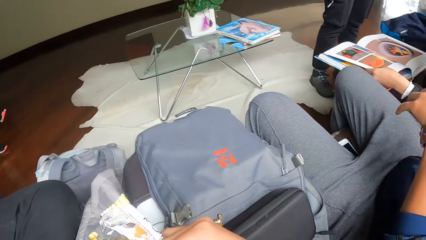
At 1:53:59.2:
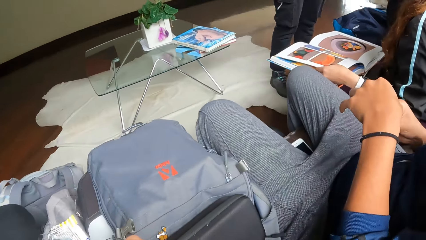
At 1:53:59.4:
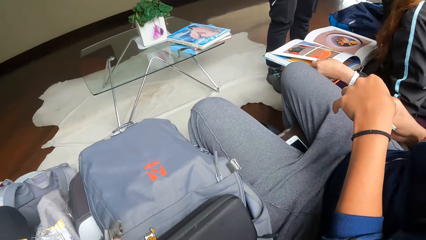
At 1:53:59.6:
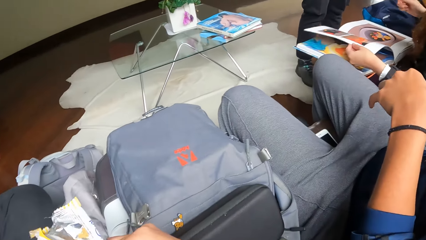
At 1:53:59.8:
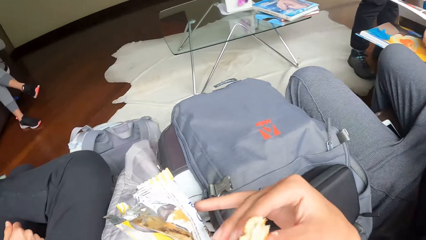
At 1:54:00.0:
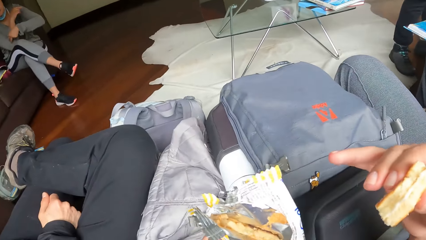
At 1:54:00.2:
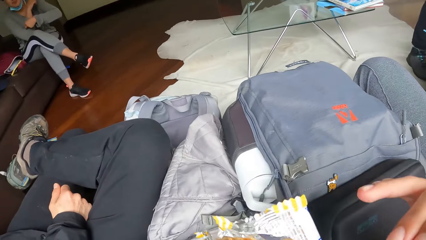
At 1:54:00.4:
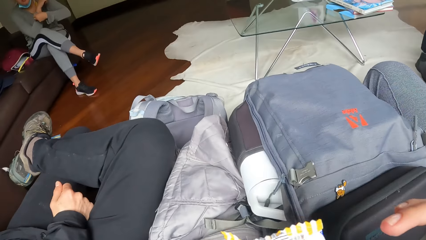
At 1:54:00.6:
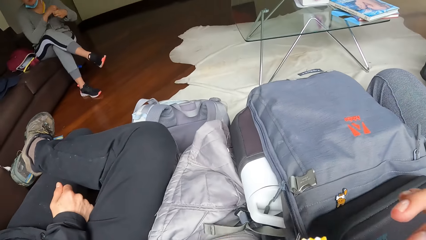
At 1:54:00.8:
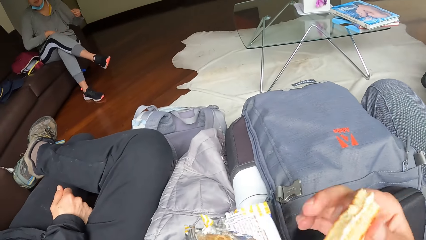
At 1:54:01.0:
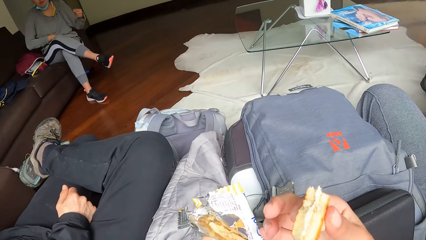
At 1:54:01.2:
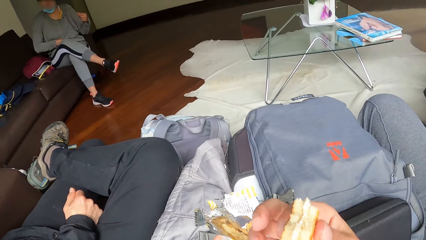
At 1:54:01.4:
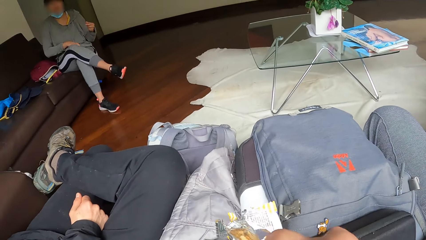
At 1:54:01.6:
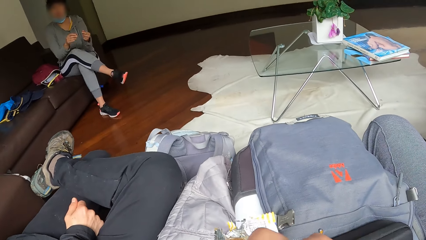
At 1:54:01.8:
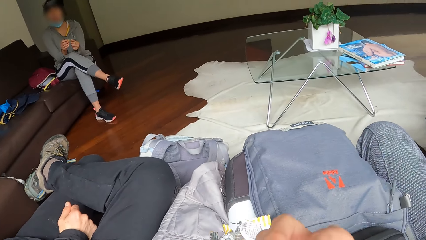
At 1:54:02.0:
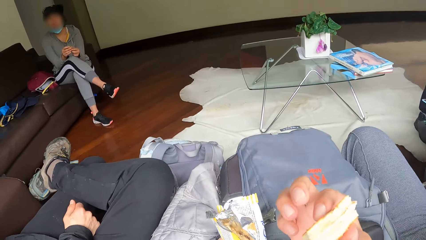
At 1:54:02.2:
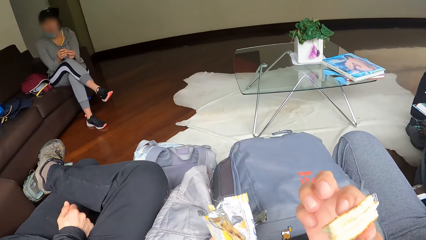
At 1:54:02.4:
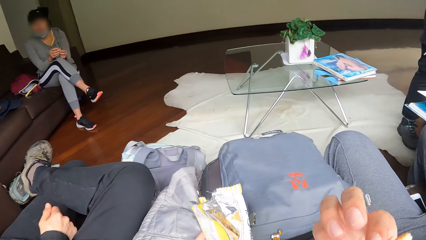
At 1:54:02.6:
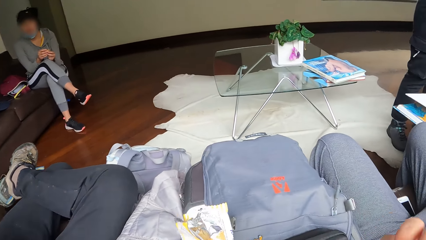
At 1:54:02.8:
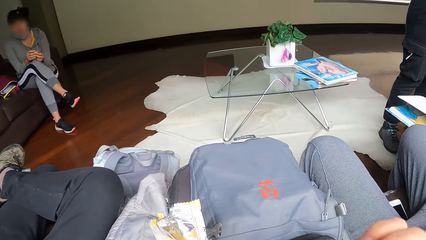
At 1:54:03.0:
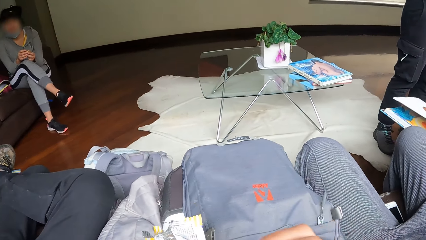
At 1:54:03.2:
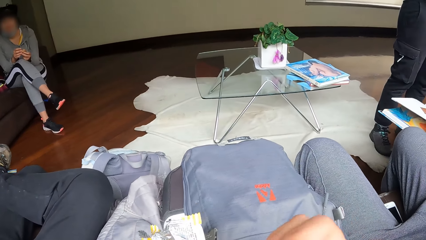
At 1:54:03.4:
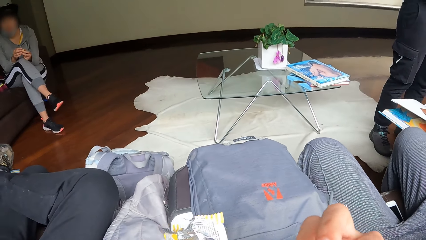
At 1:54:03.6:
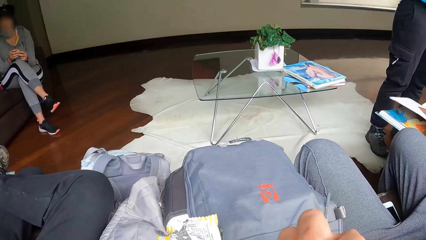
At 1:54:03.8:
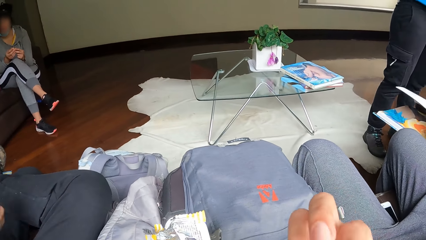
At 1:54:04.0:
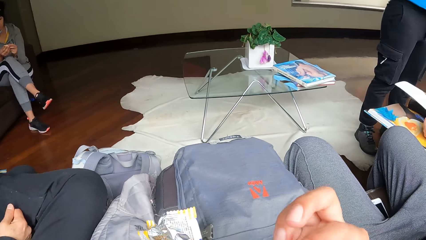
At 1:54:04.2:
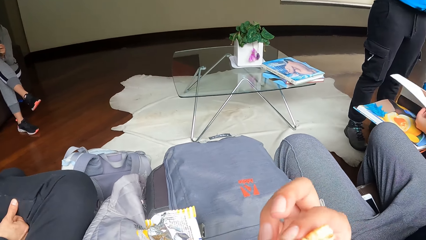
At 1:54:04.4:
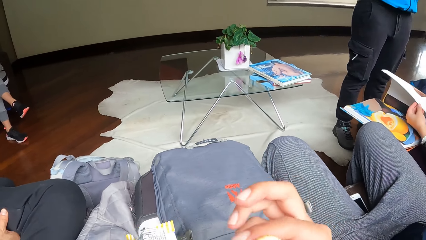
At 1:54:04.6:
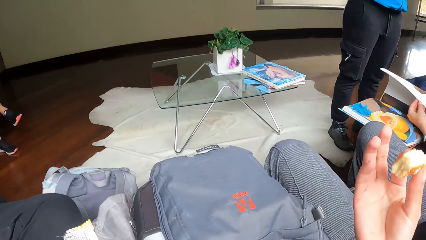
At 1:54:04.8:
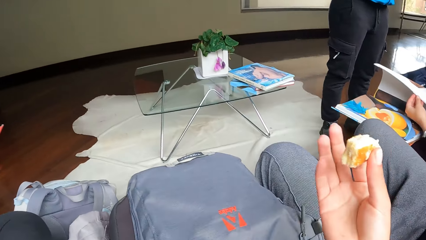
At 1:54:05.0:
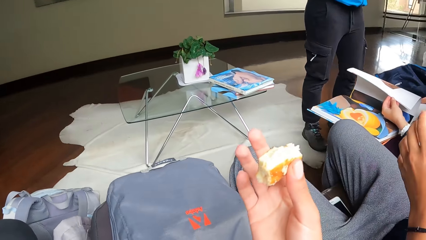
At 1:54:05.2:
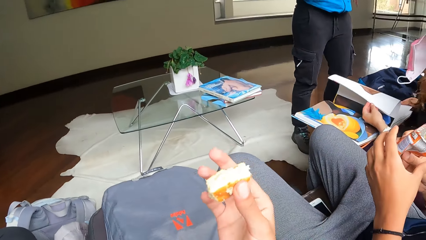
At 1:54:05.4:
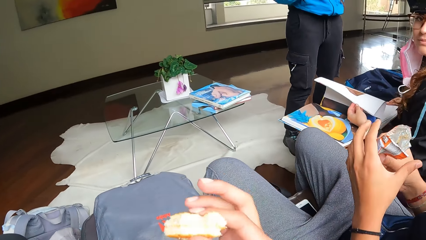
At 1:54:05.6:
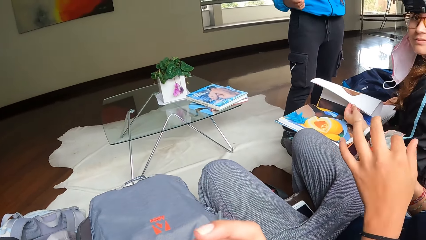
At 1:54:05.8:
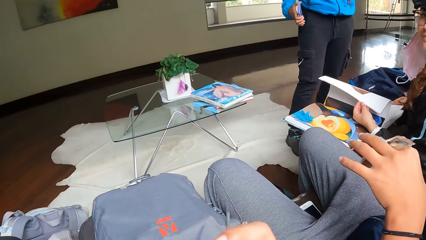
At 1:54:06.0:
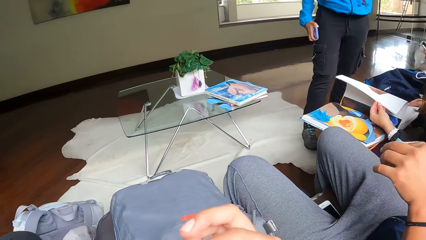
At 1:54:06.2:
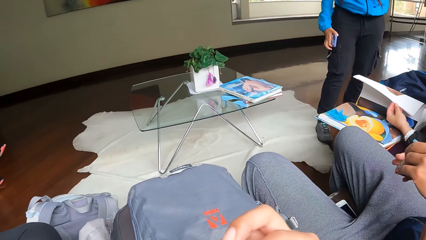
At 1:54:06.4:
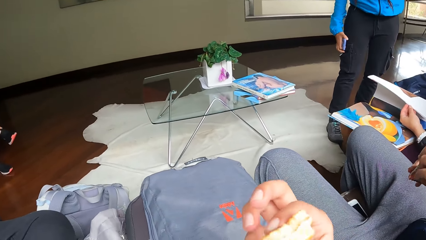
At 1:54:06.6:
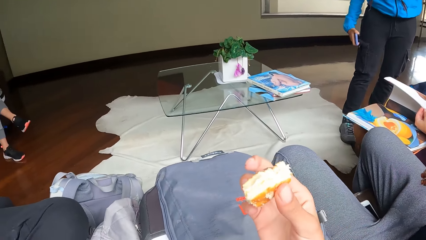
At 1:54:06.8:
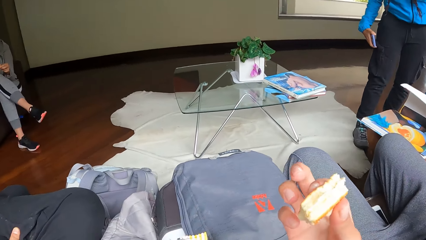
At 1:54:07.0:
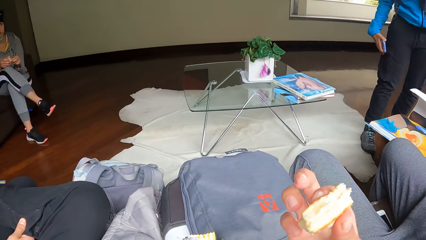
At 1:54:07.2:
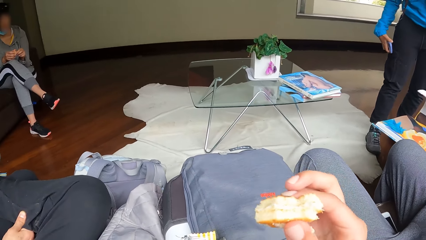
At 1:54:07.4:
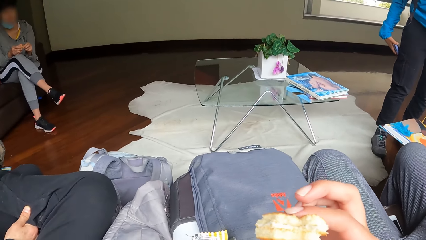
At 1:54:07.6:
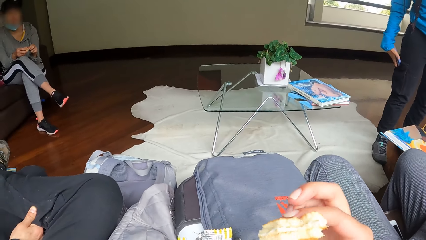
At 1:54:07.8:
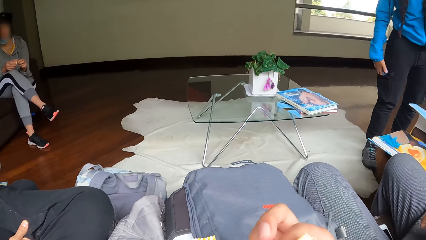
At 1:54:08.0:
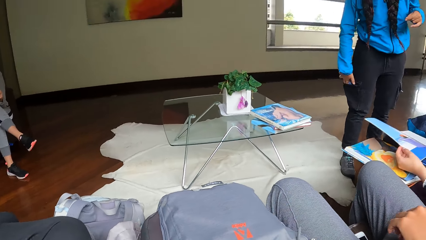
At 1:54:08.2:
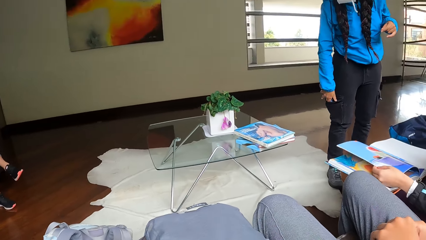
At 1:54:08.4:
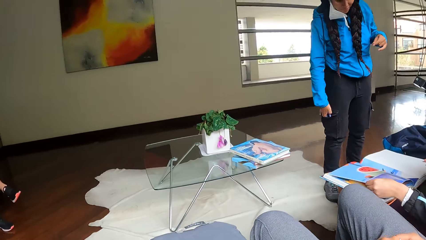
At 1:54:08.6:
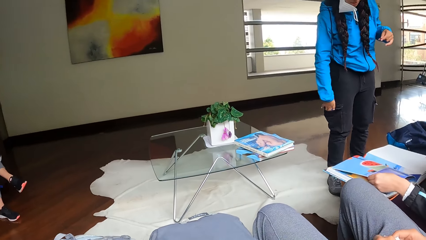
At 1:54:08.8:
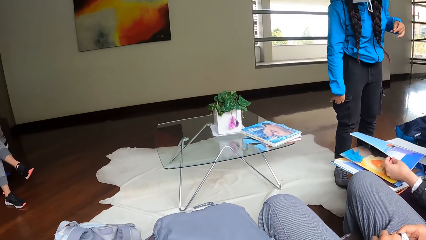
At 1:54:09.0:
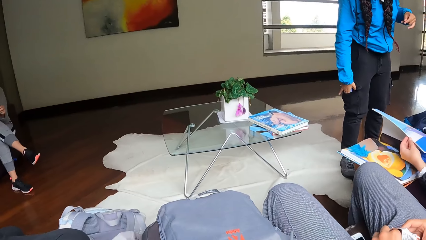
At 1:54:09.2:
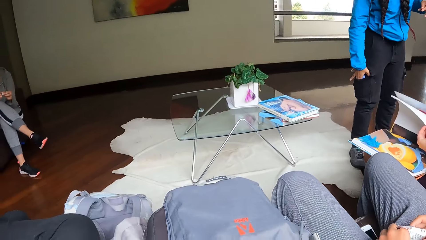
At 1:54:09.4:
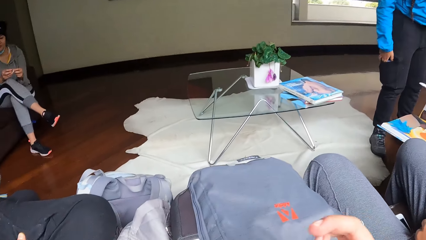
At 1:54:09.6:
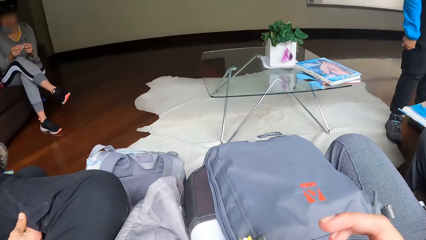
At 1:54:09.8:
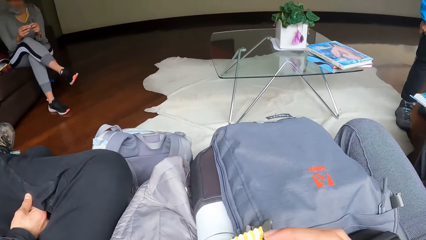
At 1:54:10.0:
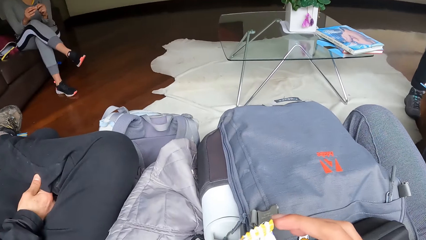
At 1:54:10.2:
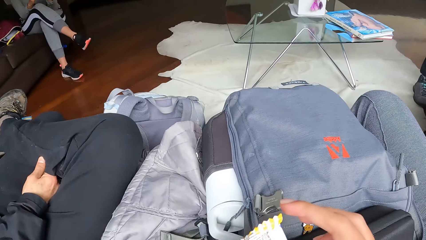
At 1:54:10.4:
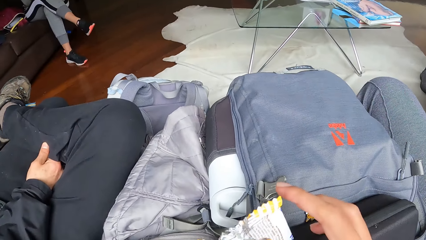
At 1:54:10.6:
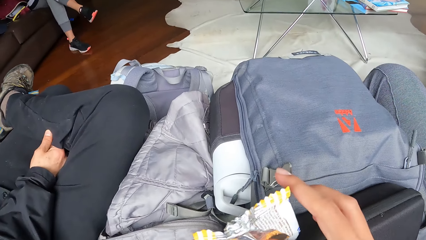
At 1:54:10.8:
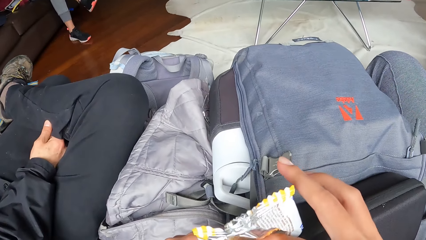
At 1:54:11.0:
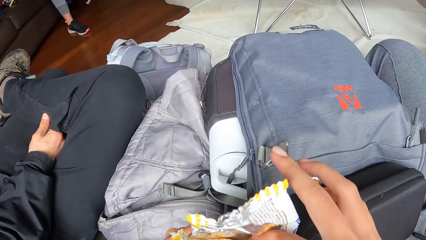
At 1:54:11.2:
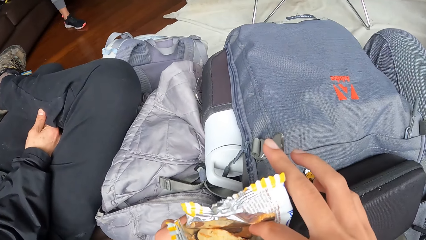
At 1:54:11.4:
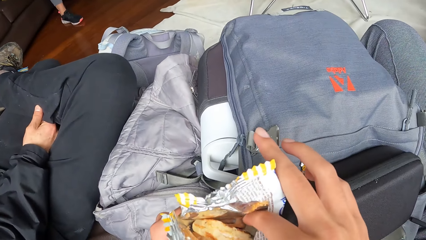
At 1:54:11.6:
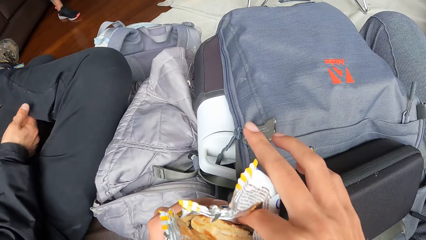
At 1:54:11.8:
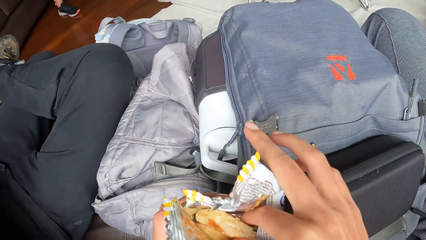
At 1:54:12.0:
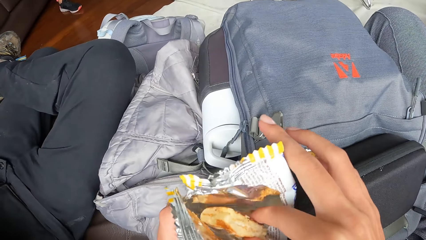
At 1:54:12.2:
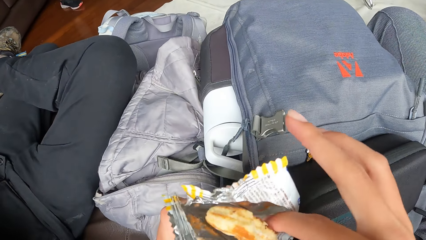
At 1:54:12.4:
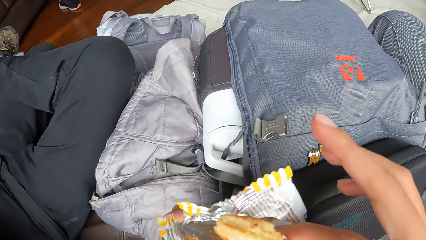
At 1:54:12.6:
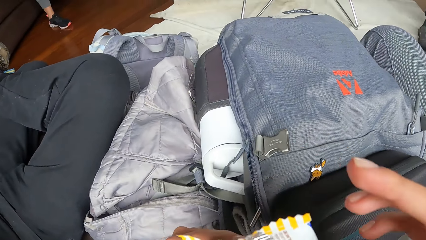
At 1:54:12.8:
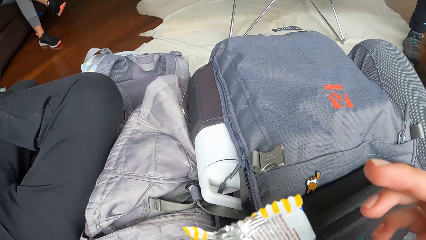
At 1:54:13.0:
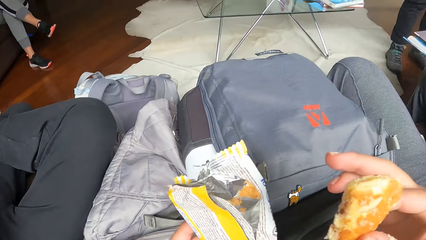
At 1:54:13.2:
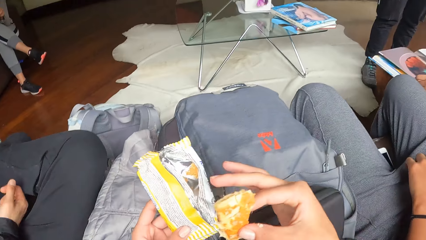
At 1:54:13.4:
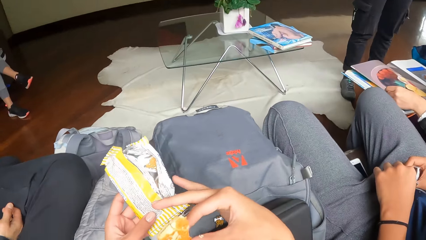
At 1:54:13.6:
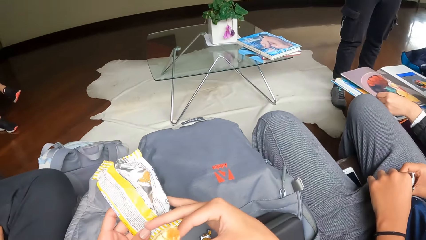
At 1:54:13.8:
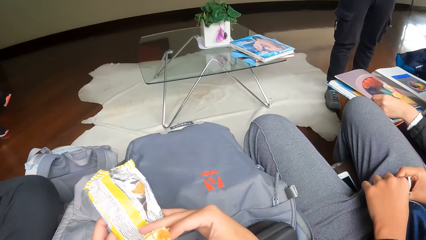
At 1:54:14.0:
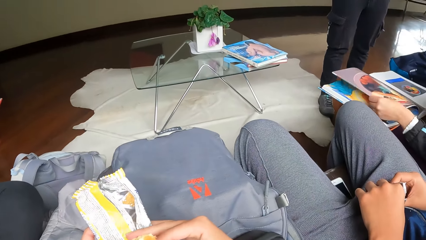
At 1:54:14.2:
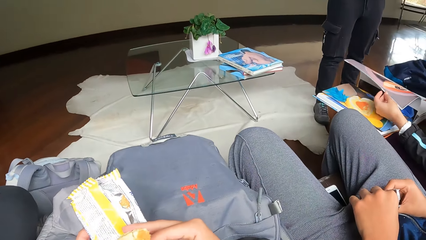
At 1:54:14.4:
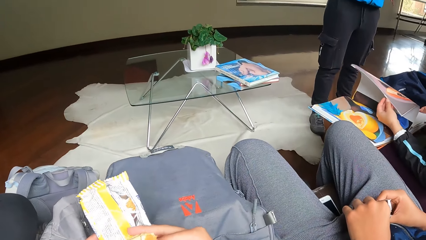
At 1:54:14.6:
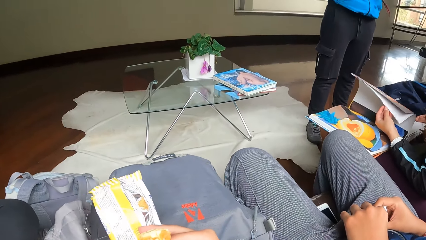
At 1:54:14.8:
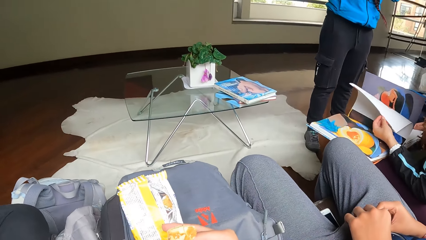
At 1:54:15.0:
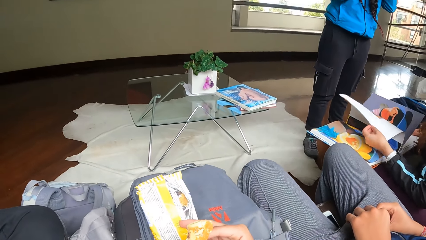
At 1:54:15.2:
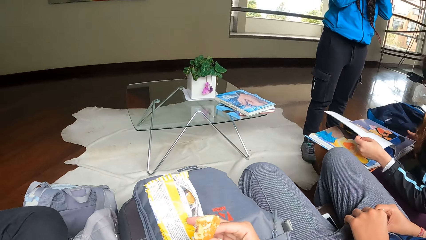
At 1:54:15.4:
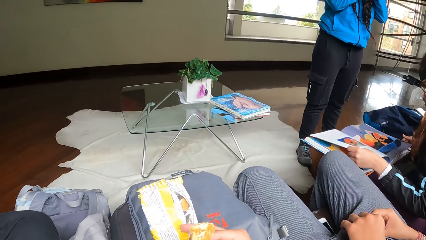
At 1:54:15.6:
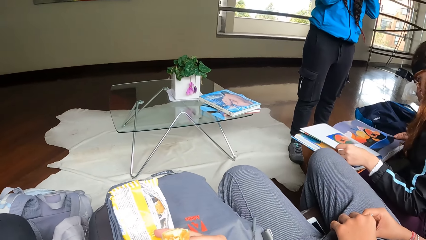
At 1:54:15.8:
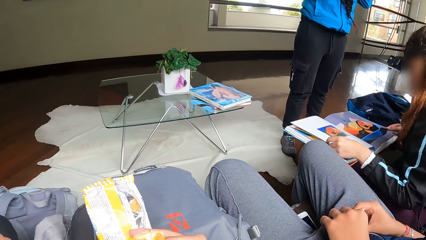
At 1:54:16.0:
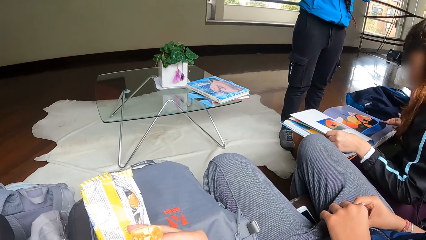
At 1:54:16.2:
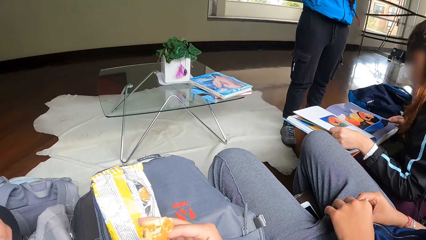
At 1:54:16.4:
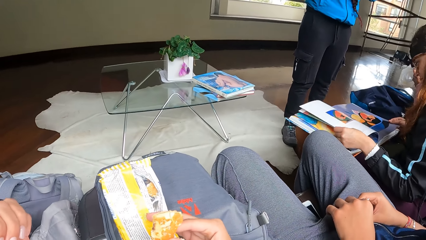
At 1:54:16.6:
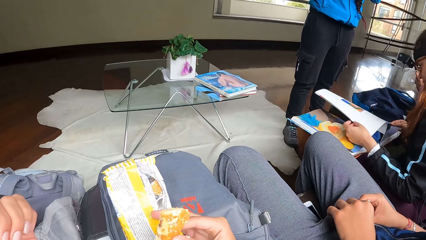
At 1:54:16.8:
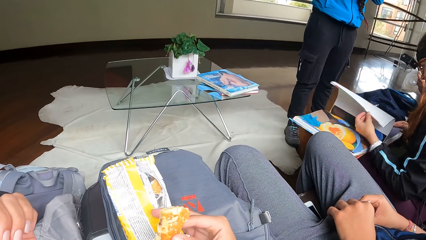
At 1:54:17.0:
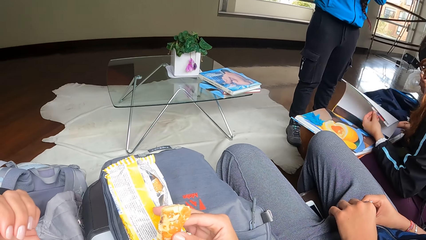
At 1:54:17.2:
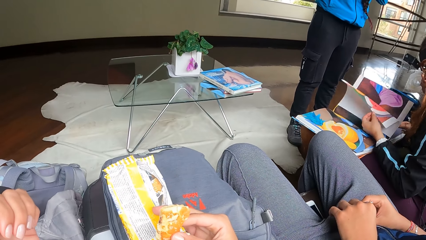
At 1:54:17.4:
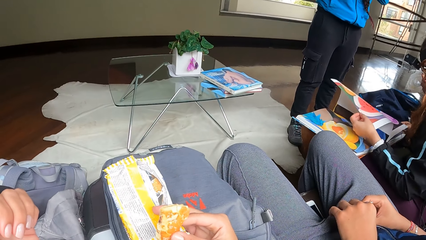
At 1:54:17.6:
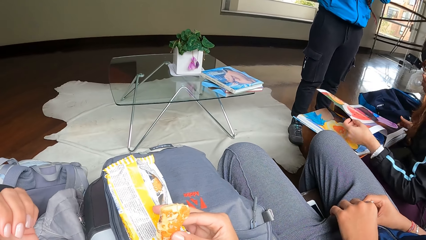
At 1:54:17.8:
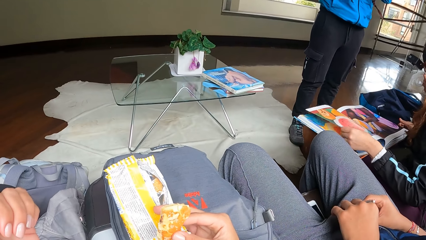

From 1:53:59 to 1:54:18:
The camera wearer eats the biscuit with his right hand. A man touches a biscuit nylon with his left hand. A woman holds a phone in her right hand. Another woman puts the phone inside a pocket. A third woman flips a book page. The camera wearer takes out the biscuit from the biscuit nylon with his right hand.
